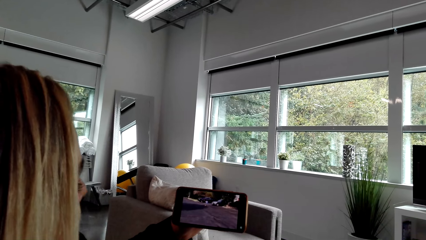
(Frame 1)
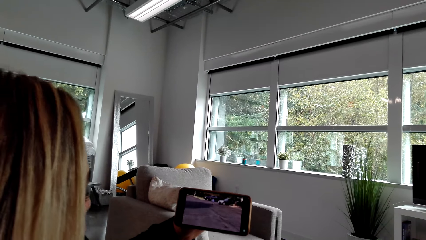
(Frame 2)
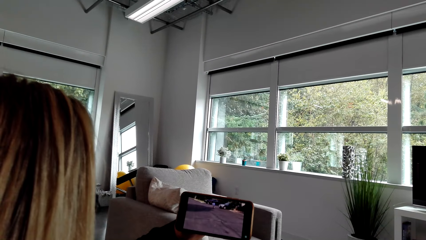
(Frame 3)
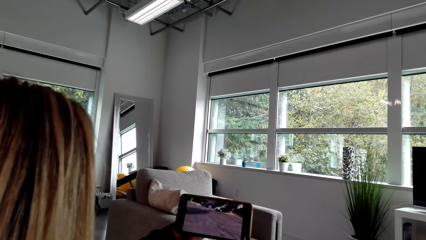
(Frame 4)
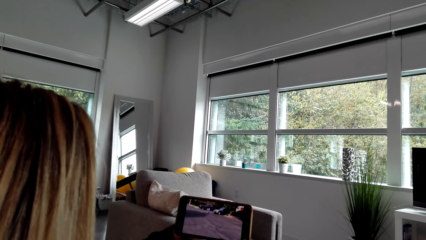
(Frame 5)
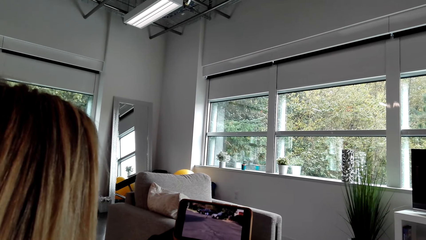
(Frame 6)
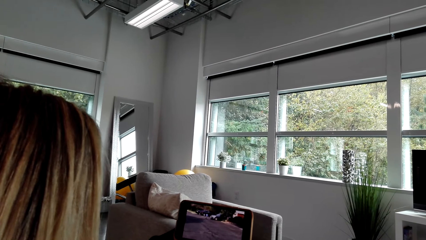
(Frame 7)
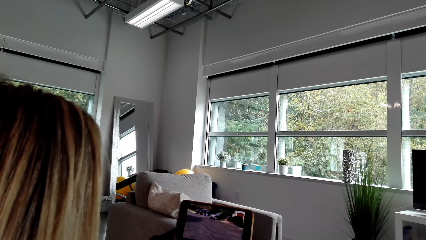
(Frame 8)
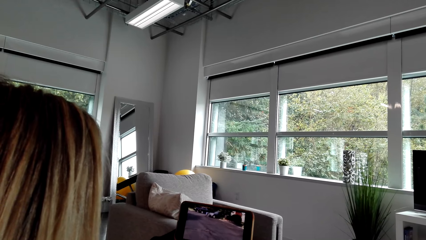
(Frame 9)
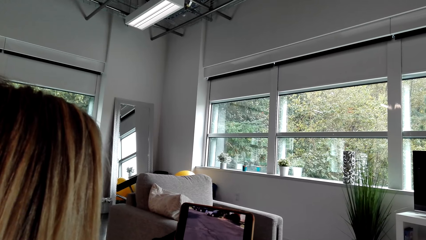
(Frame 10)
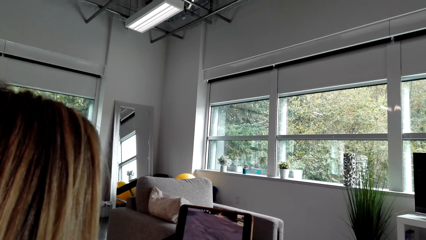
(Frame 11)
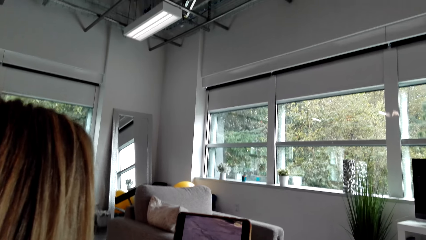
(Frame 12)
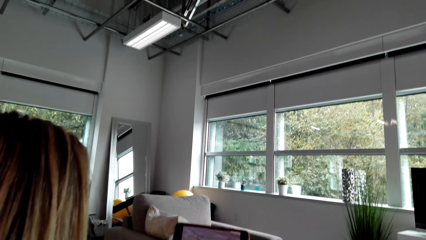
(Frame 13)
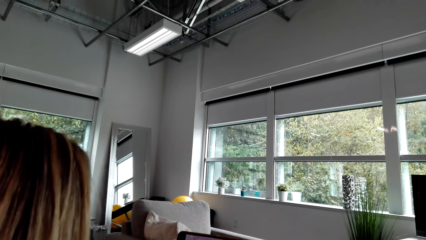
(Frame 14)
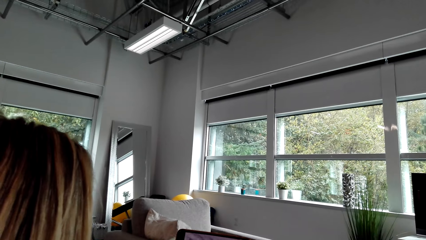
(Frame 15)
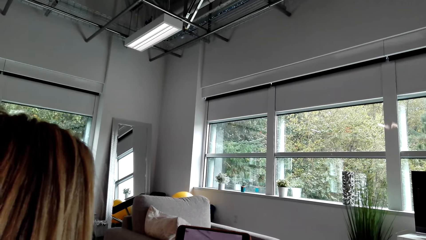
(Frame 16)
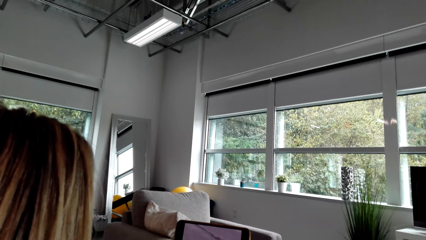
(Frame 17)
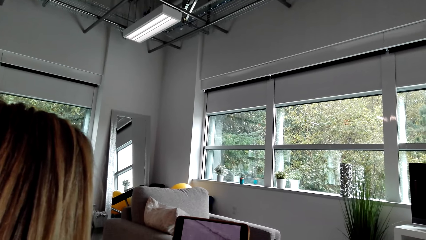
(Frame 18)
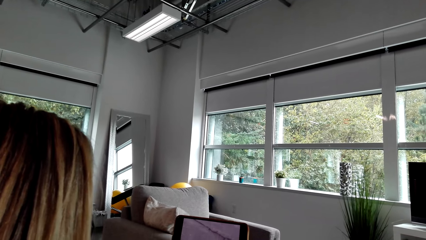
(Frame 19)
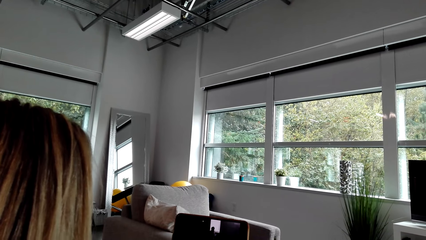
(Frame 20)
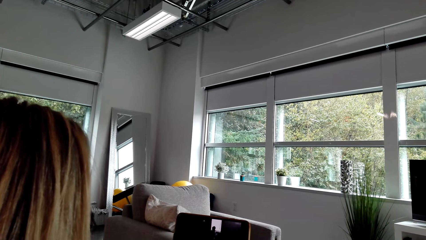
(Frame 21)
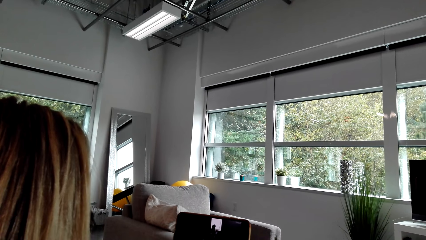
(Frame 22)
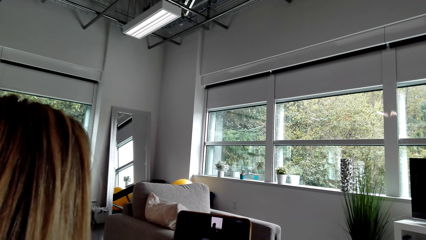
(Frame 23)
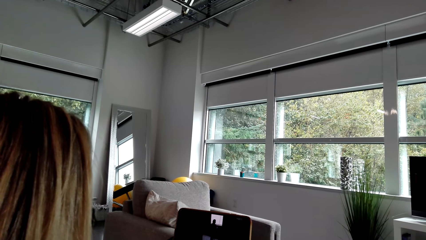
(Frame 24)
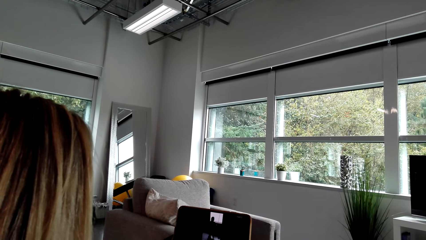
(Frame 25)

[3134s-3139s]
A person moves the head.

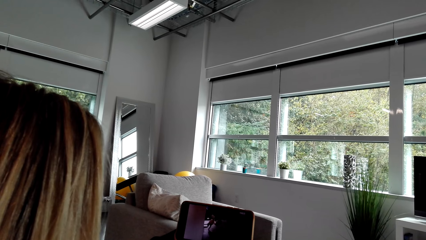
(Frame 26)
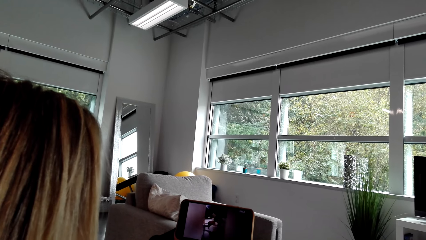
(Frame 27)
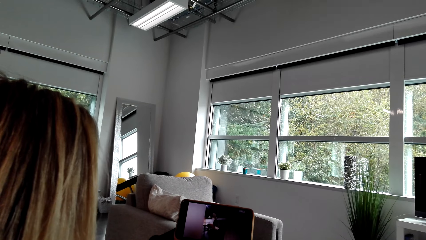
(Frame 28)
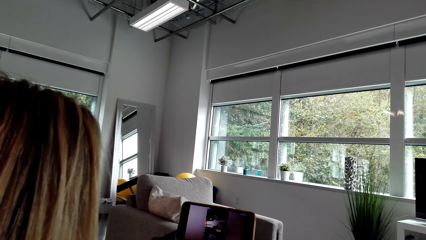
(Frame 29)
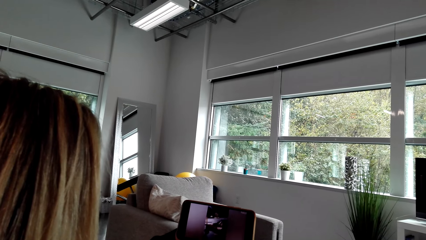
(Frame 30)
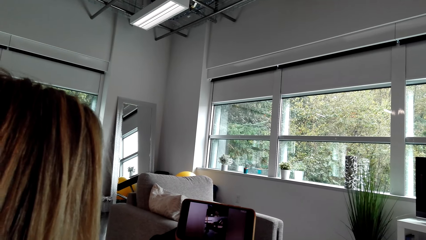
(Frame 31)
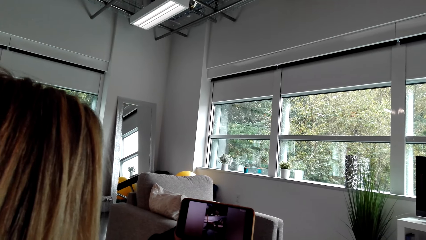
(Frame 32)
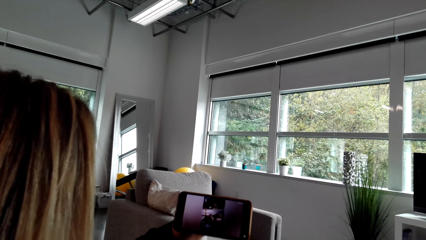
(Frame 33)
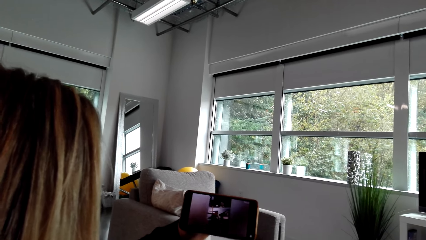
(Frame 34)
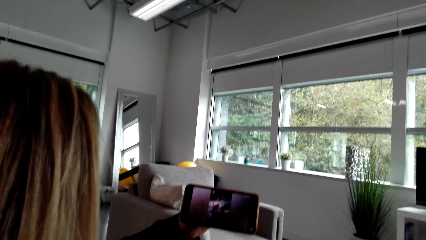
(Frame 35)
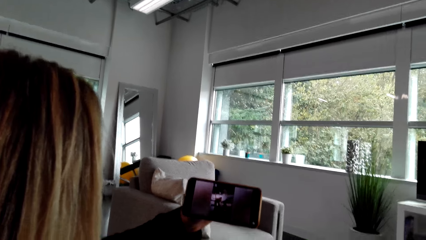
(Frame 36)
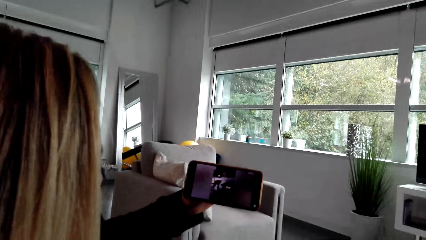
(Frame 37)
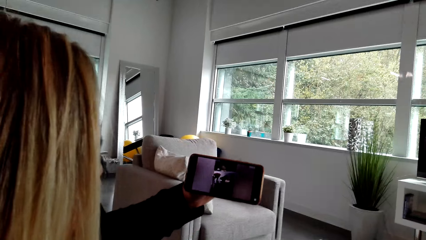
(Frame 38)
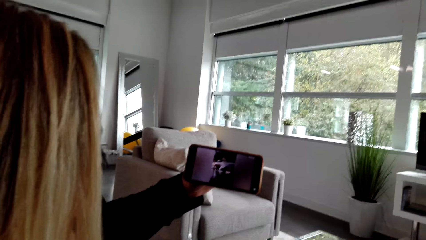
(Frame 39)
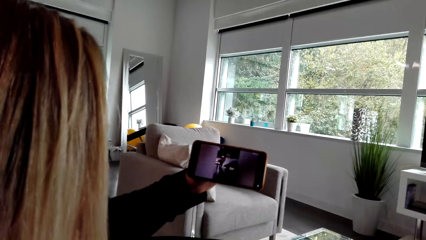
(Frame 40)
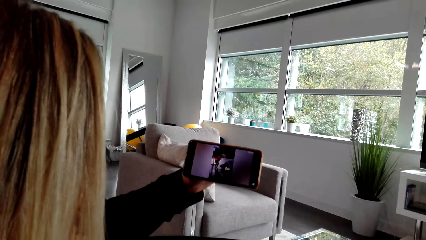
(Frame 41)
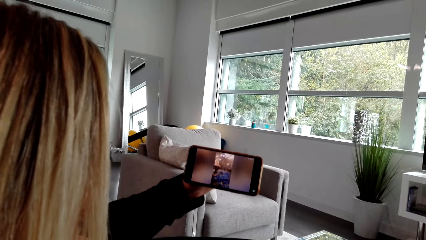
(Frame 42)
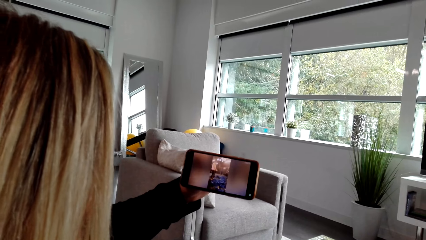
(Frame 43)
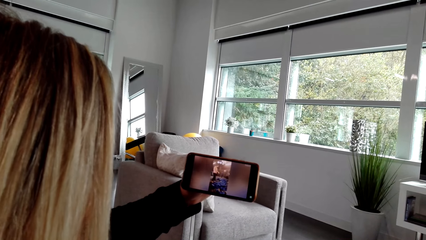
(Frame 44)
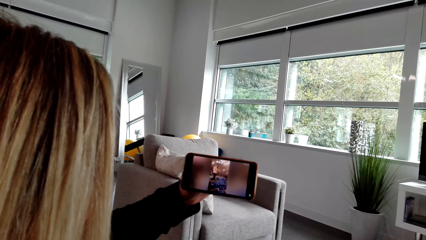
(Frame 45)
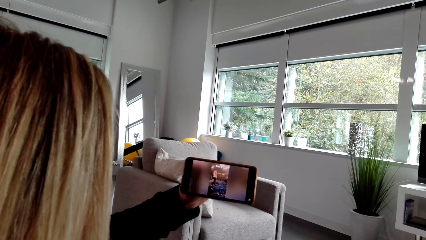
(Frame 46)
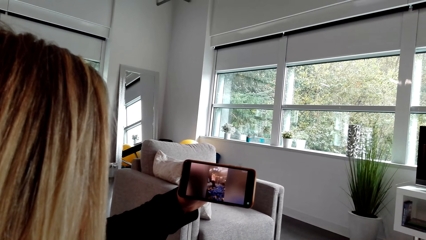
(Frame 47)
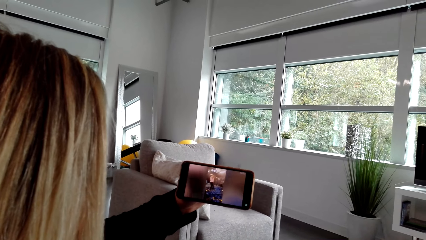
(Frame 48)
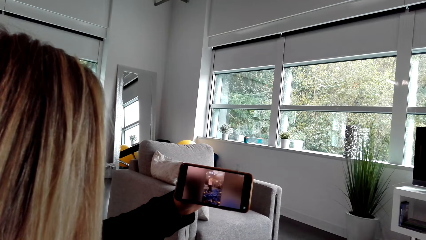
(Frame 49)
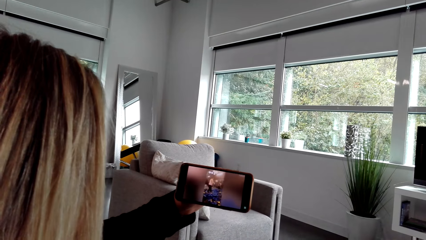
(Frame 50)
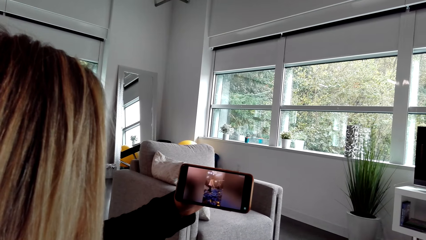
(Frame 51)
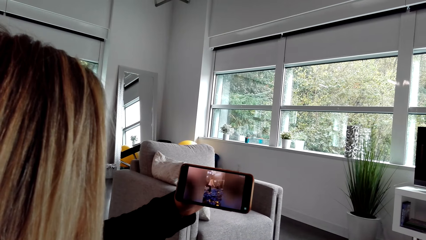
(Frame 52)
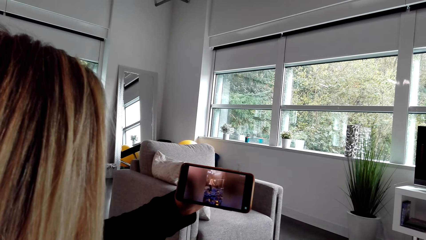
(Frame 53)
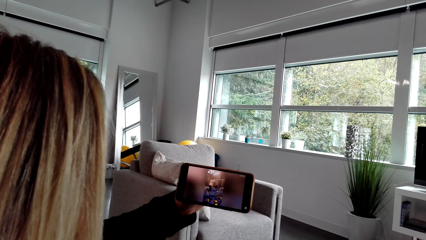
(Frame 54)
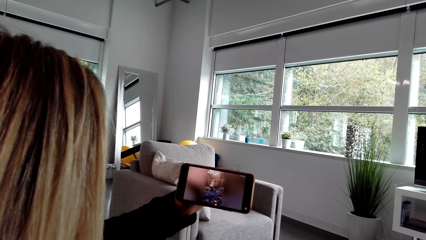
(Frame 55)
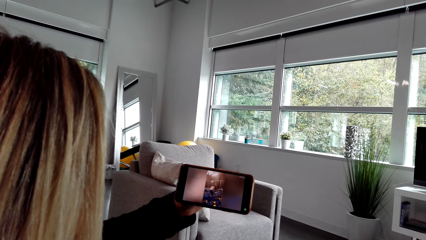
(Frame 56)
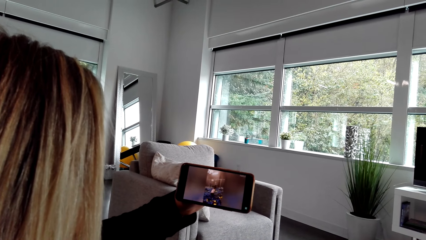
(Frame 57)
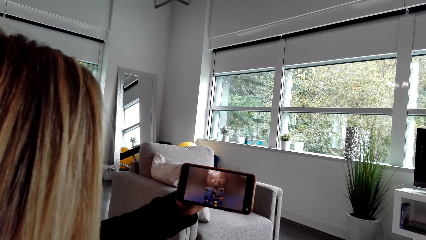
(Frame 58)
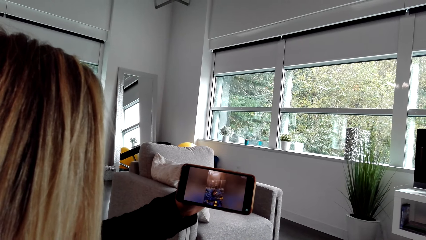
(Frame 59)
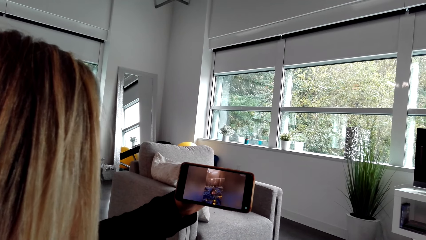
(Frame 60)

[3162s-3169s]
A person laughs at the video in the phone.

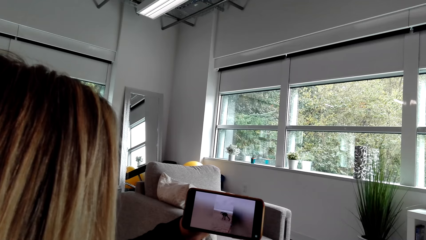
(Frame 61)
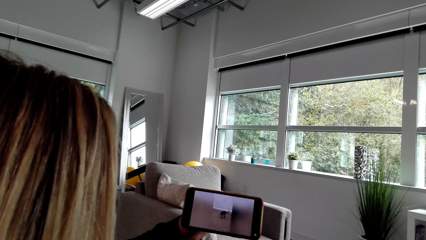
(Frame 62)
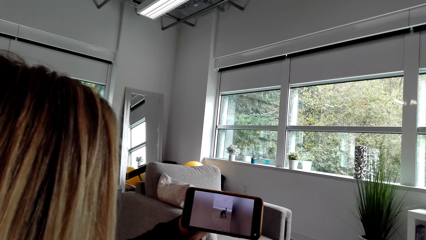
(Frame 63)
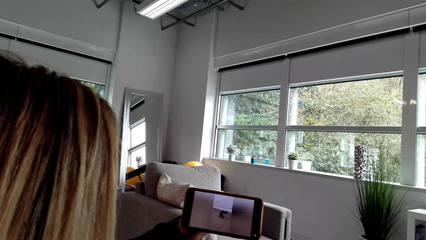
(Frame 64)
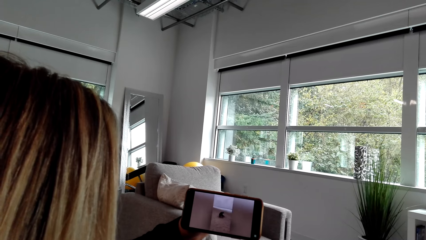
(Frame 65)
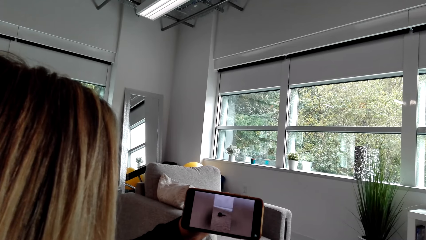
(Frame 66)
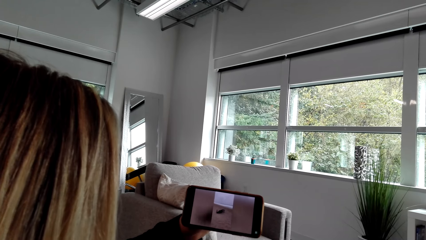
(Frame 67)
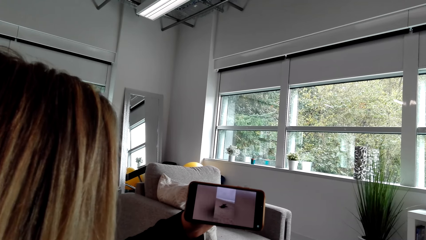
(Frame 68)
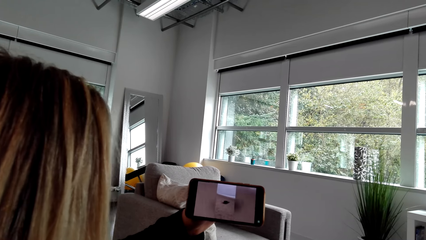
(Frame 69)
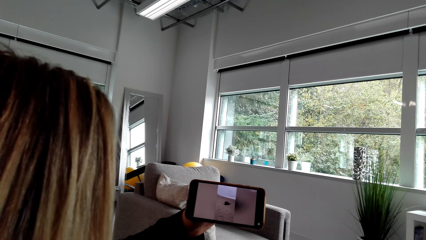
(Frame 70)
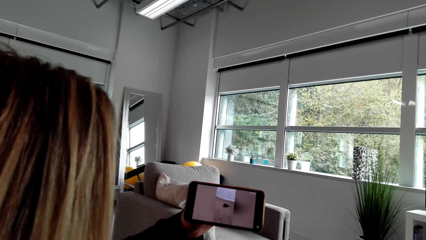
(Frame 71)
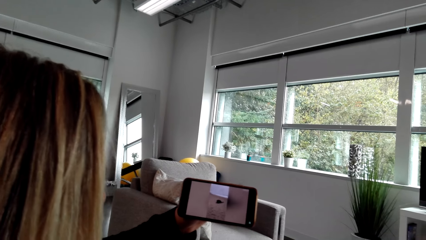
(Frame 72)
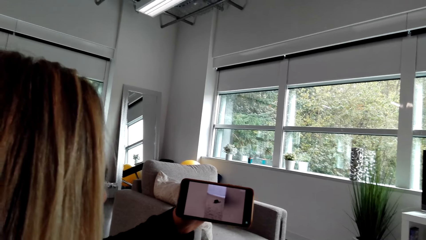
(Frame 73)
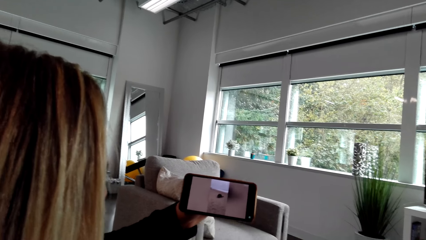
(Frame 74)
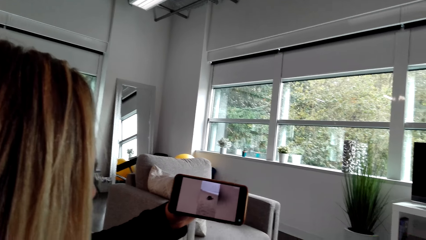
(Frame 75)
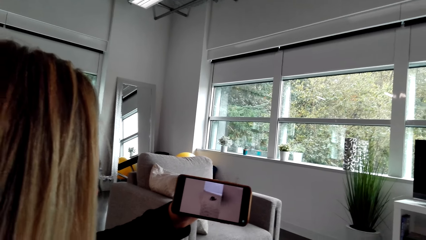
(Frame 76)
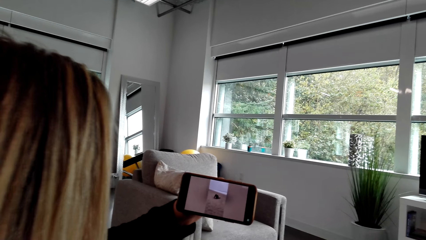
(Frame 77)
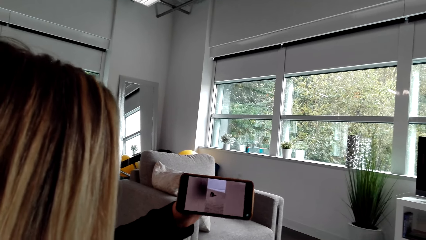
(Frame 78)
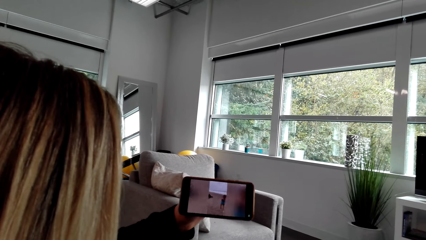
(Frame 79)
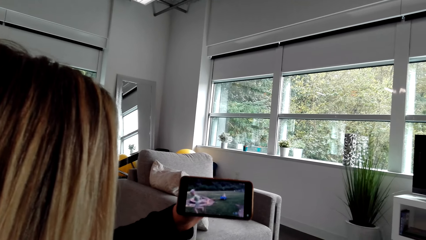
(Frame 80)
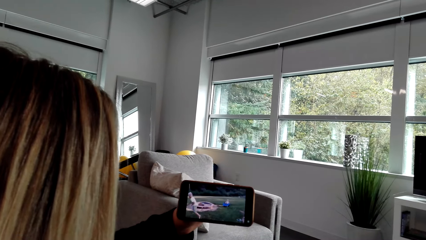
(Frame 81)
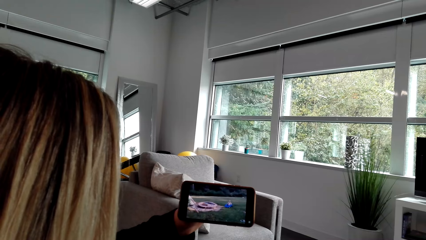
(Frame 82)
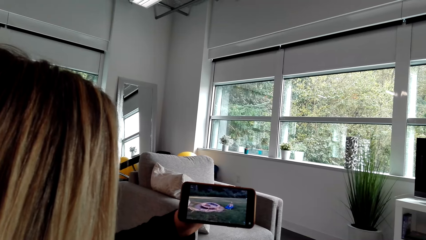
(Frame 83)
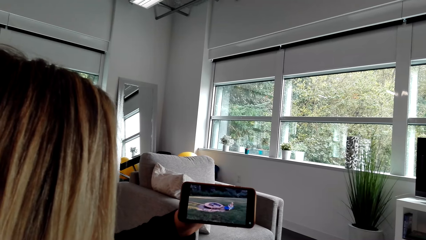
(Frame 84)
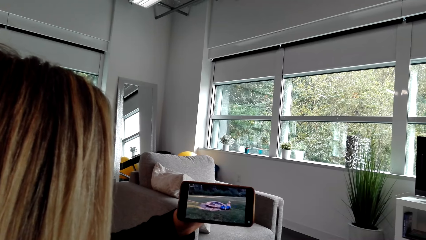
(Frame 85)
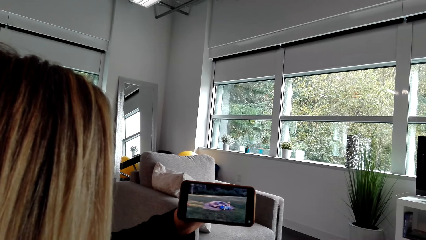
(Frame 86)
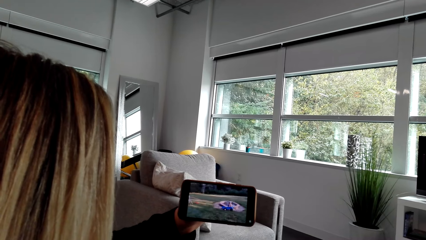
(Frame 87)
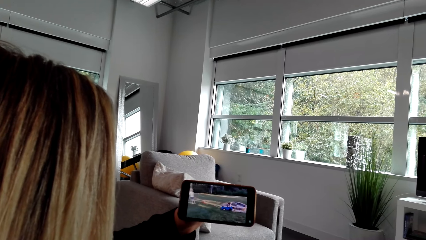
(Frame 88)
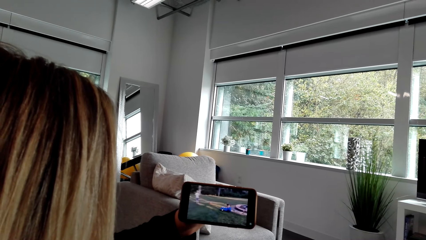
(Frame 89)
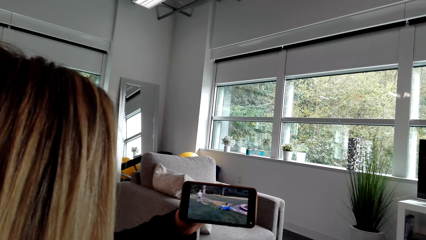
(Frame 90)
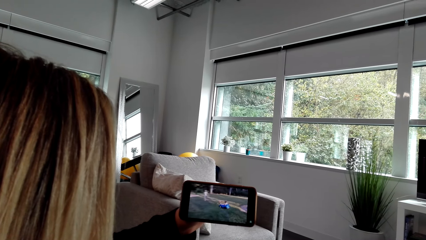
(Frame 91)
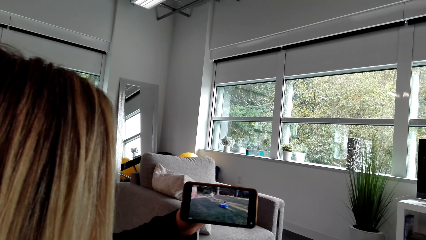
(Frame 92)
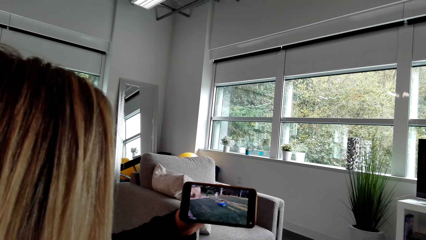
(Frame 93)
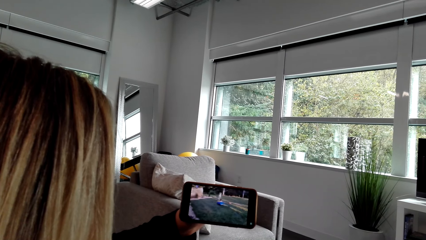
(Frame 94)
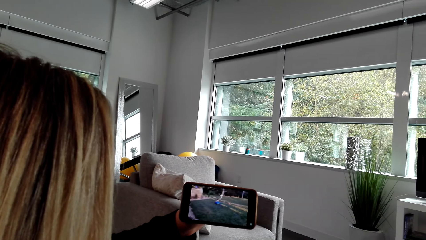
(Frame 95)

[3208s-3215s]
A person moves her head.
